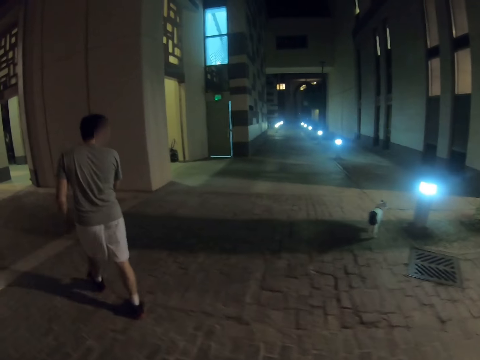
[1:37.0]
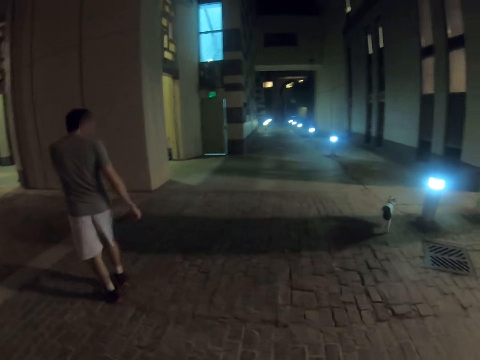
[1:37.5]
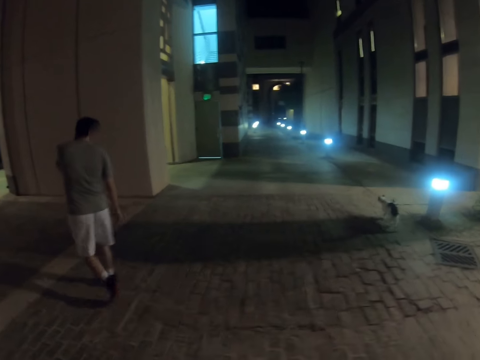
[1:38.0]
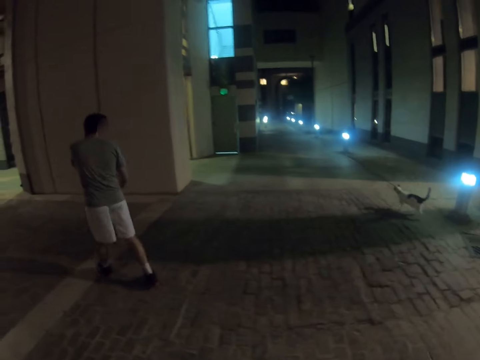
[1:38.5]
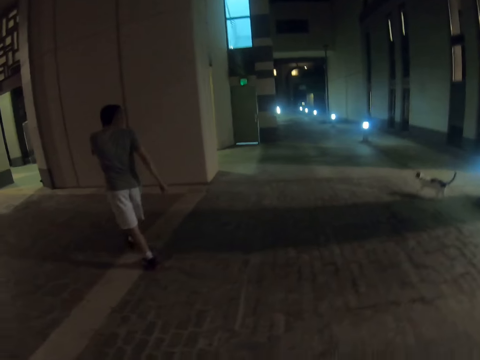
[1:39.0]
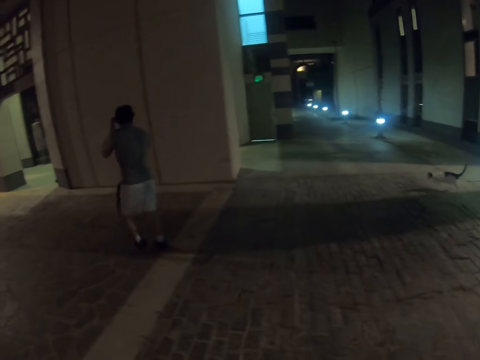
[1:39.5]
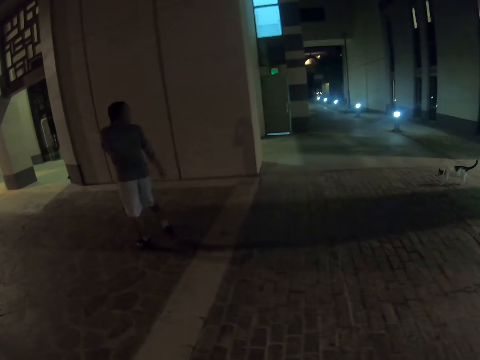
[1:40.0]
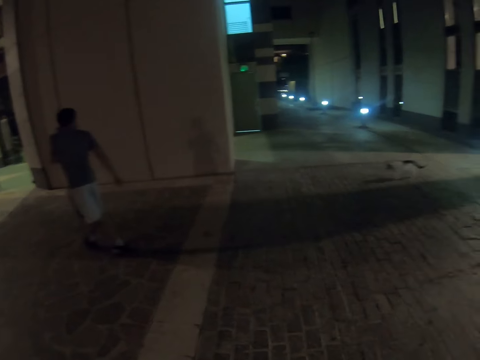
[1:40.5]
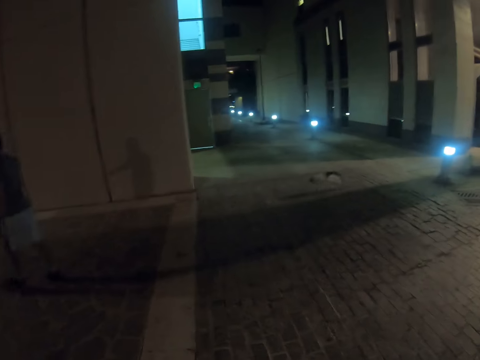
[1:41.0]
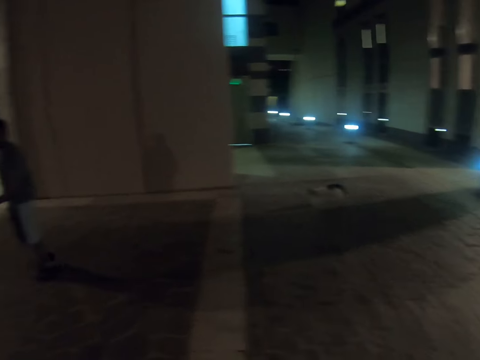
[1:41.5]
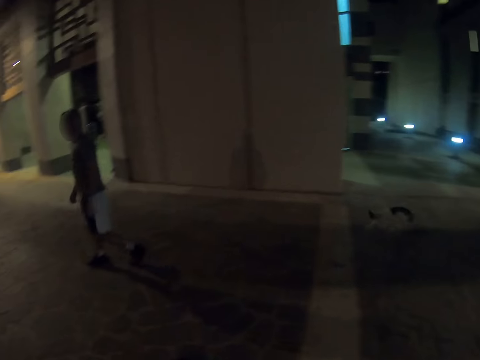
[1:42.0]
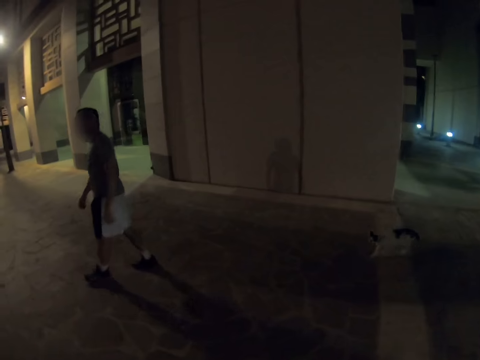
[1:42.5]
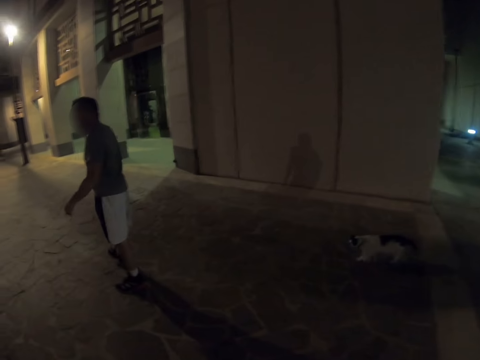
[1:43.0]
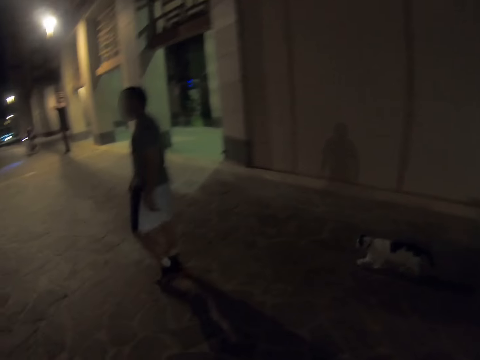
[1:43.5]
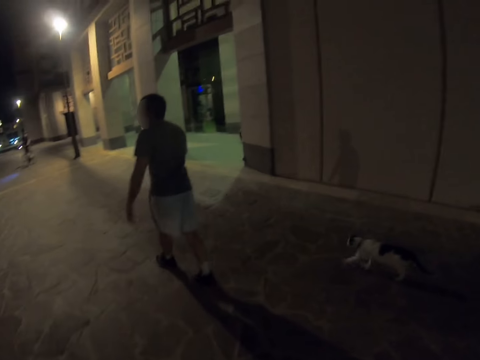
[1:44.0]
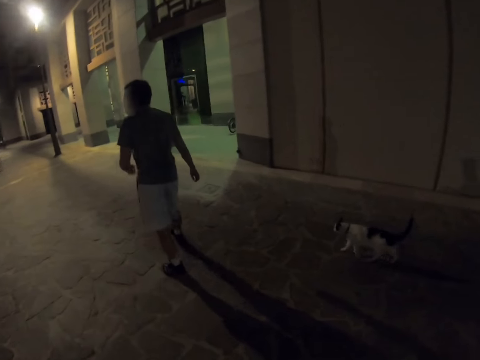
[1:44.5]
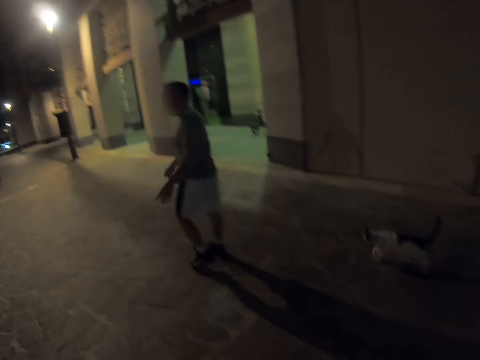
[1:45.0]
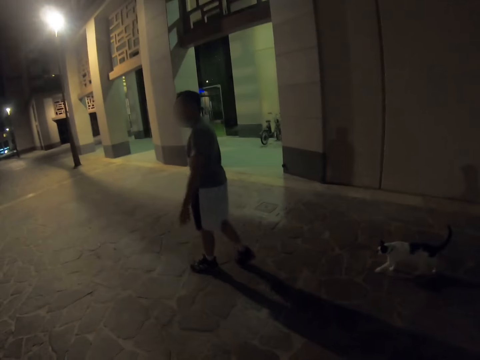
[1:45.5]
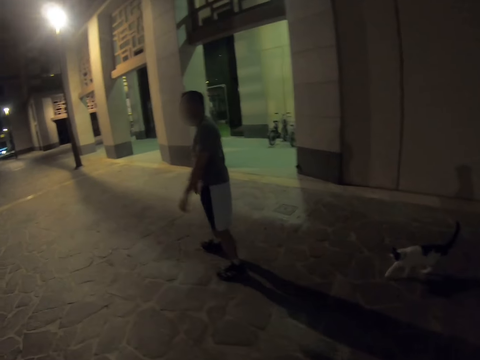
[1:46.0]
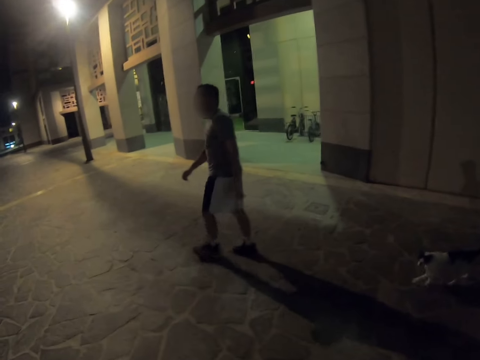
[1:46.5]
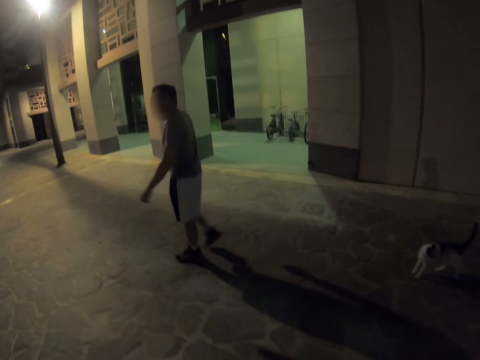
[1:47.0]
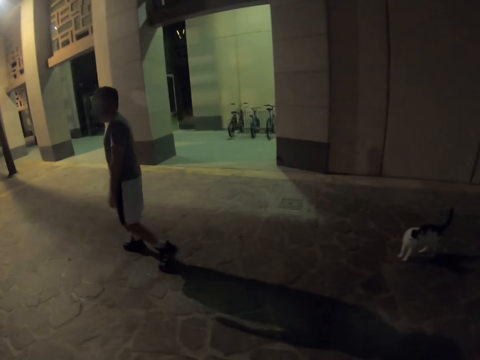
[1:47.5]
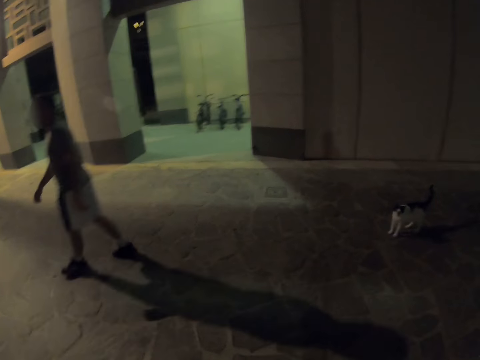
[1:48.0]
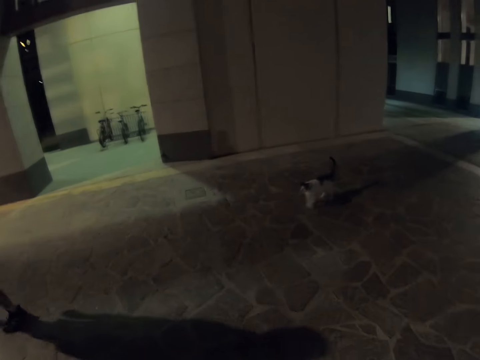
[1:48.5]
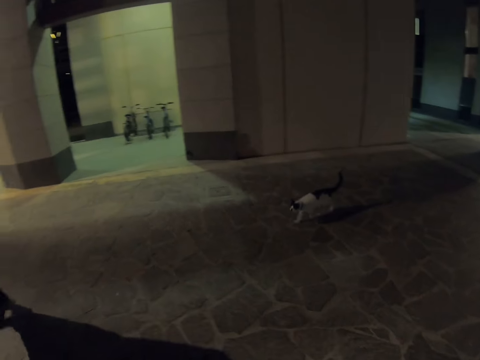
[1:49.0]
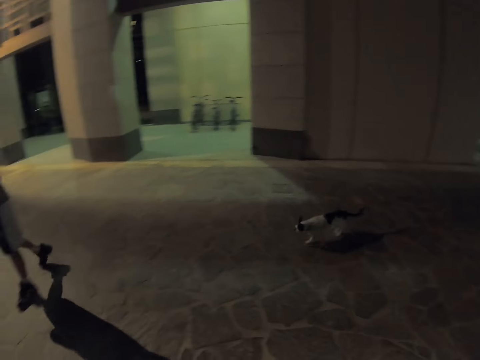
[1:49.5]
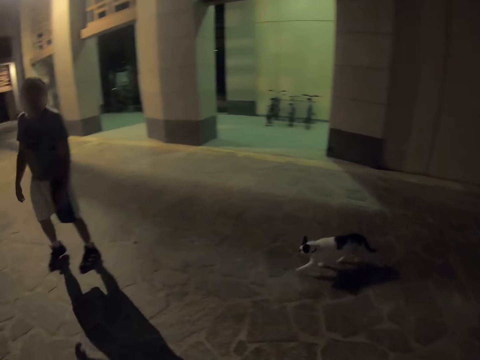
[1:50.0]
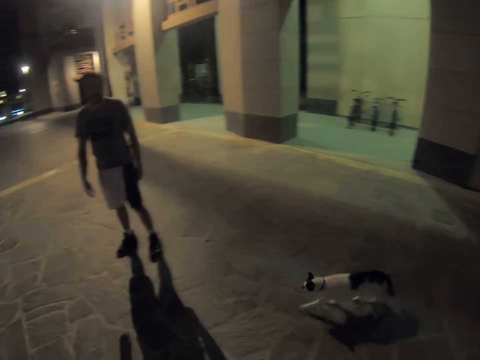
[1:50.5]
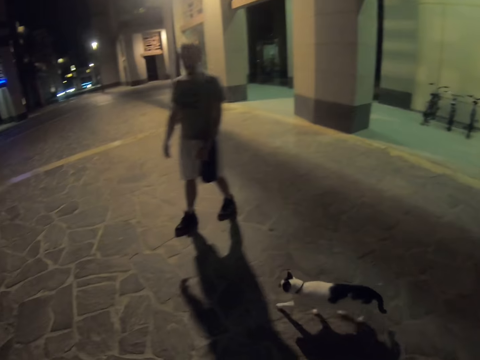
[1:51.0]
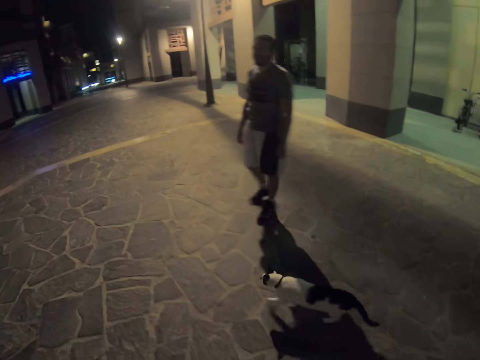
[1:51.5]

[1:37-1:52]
The camera wearer walks on a pavement. They walk outside the buildings. A man looks at the camera wearer.

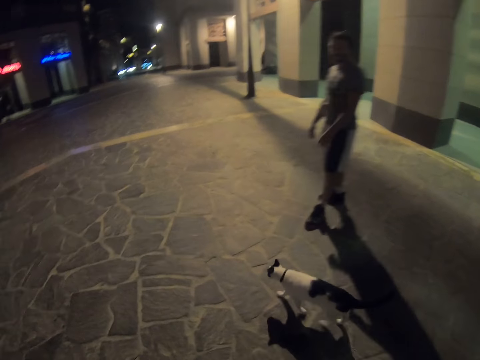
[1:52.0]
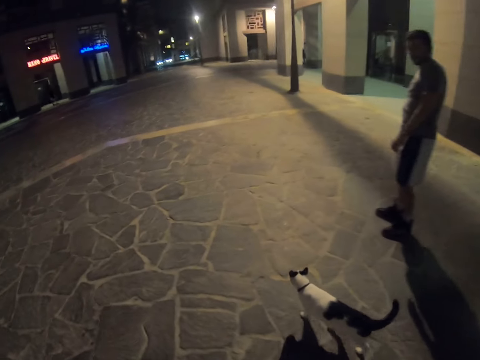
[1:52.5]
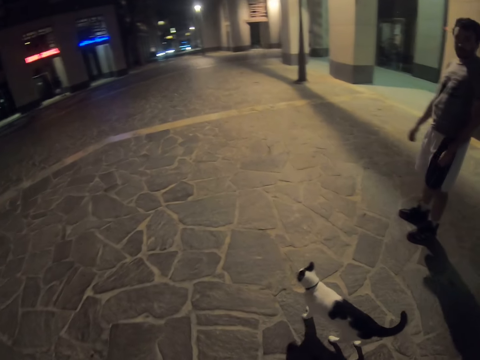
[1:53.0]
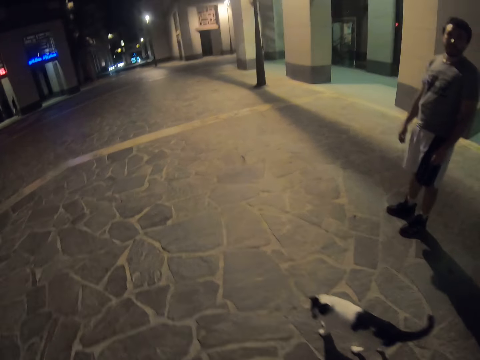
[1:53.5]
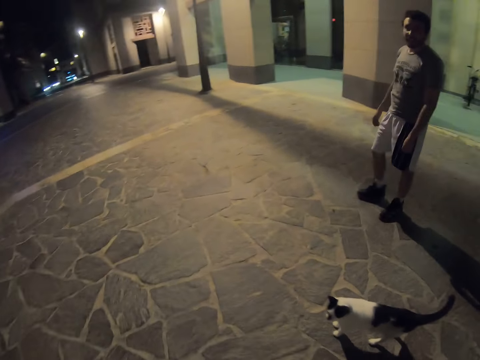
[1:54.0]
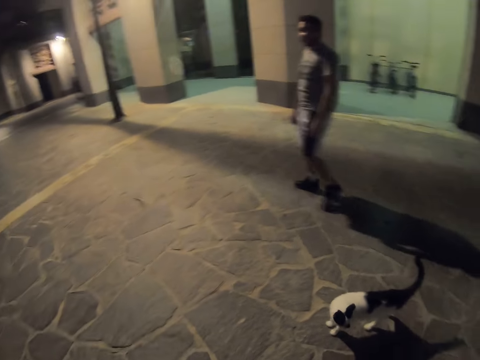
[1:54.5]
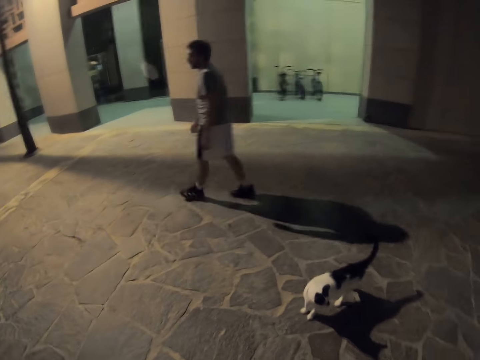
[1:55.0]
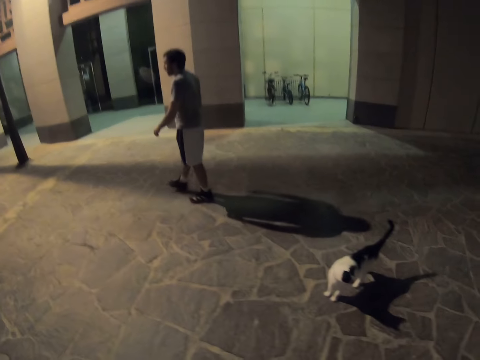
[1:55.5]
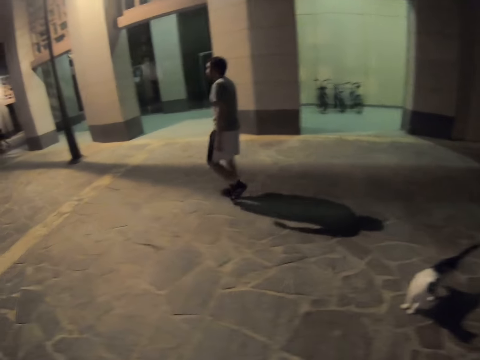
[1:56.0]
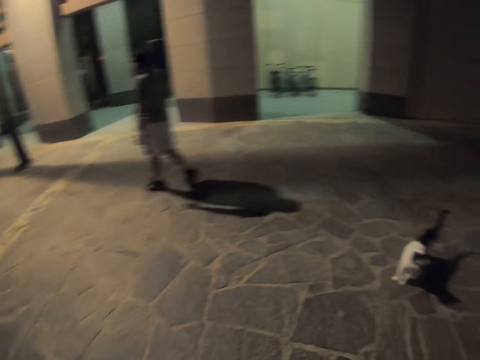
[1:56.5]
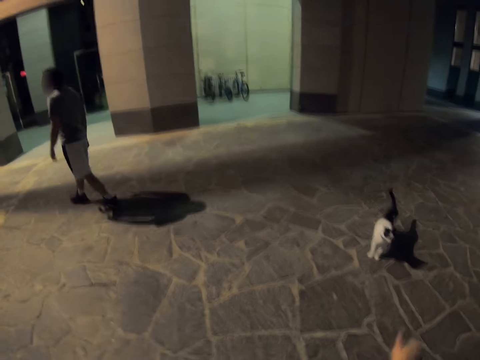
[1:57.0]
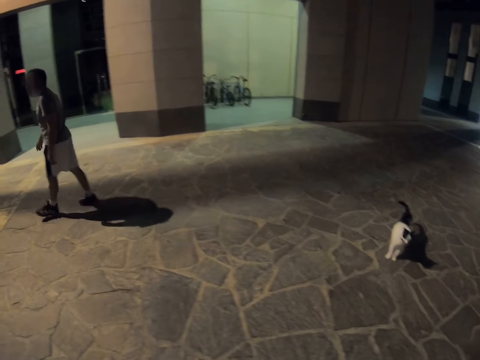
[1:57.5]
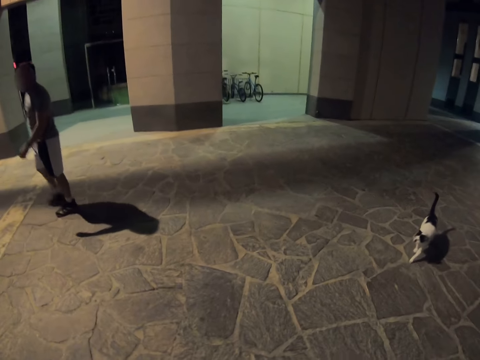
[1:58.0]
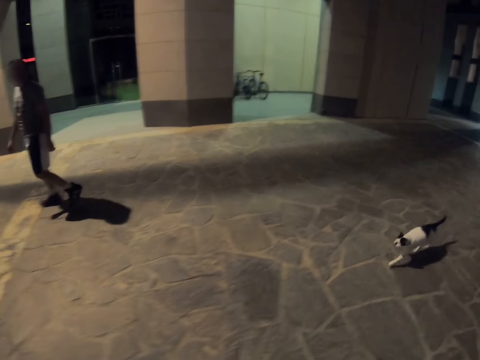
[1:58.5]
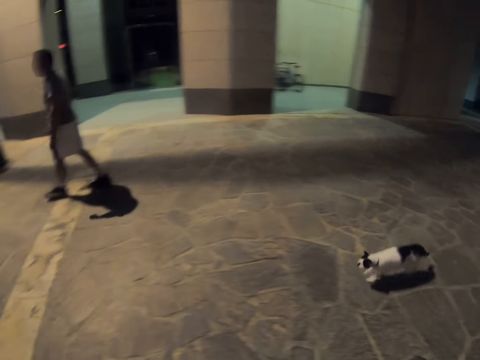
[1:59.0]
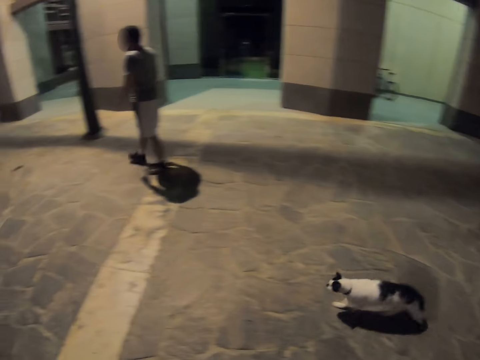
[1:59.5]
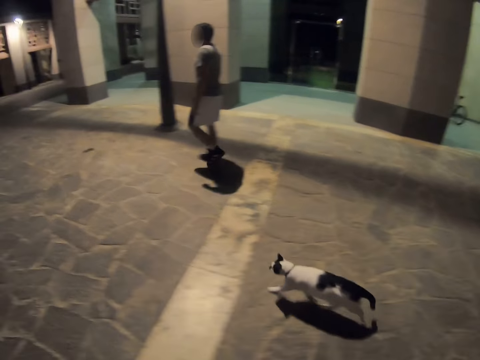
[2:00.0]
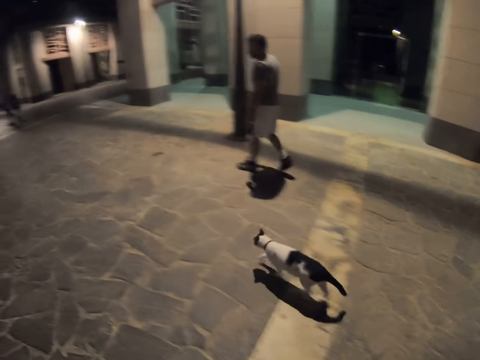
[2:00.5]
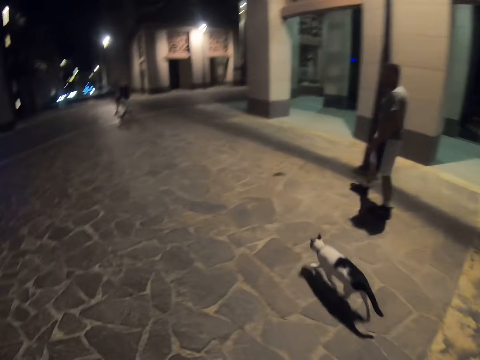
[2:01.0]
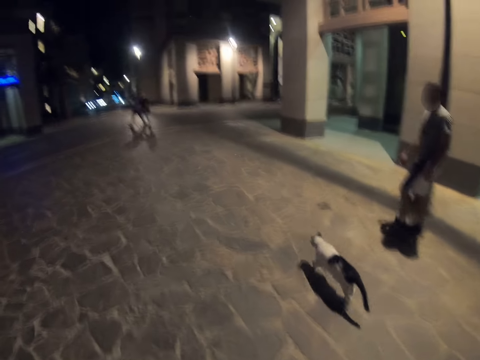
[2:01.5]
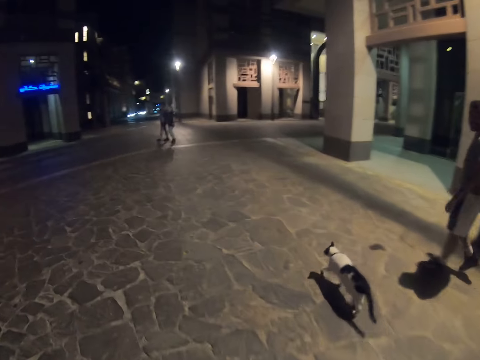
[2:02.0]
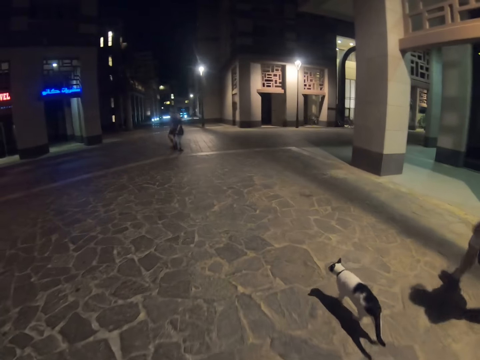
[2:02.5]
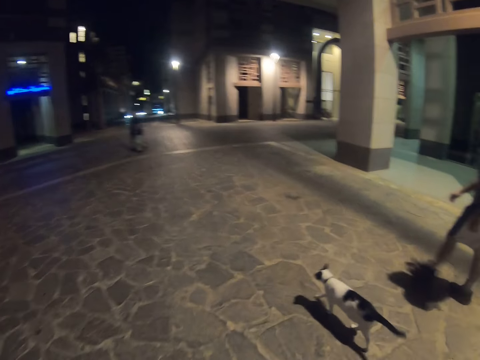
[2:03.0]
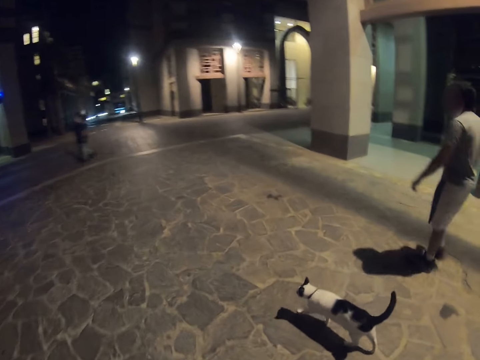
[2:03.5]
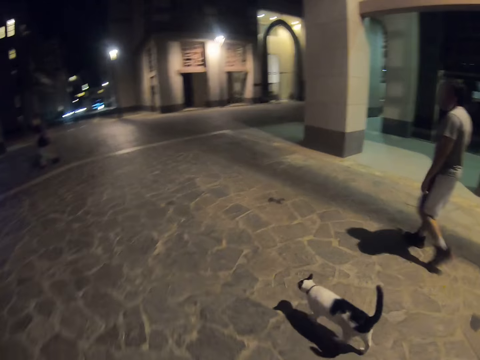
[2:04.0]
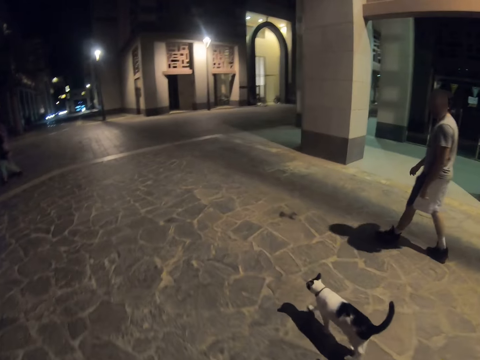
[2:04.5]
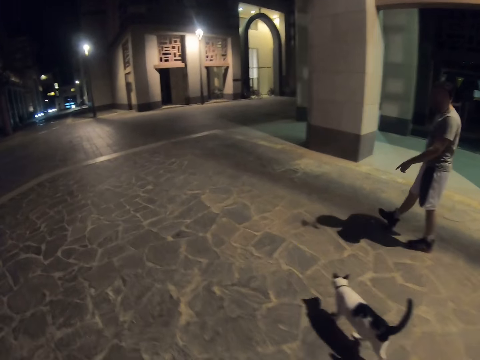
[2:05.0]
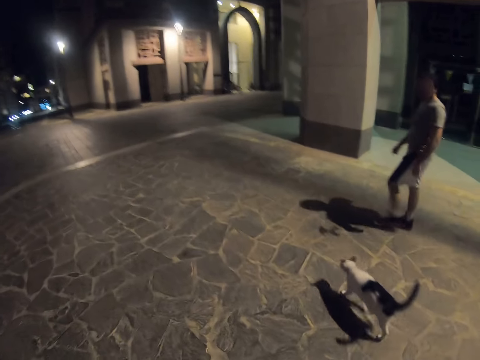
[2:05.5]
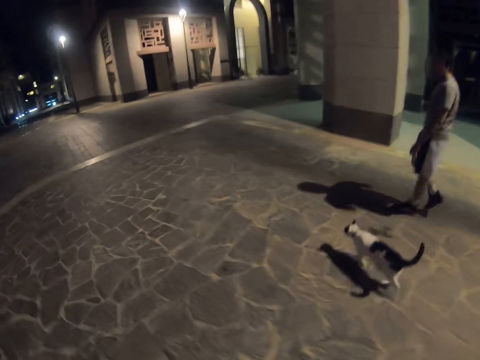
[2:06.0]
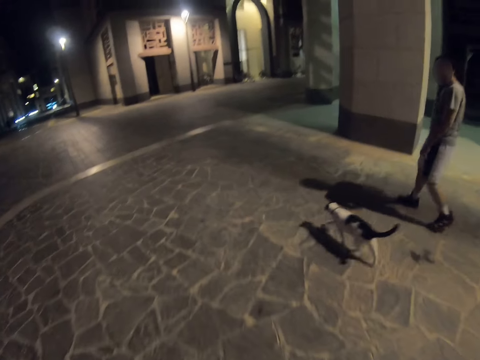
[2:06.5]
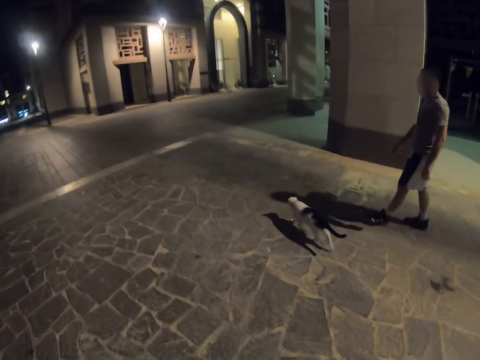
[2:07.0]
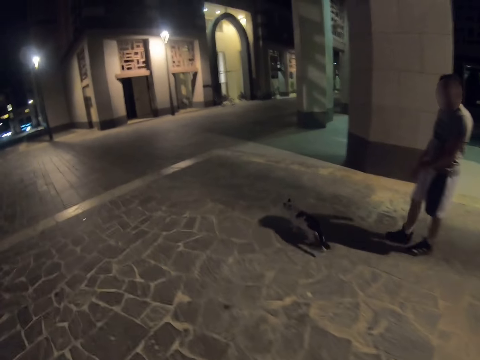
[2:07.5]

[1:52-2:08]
A man walks the cat on a pavement. The camera wearer looks at the cat.
